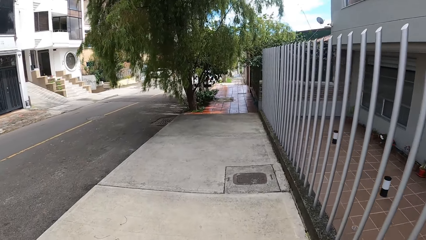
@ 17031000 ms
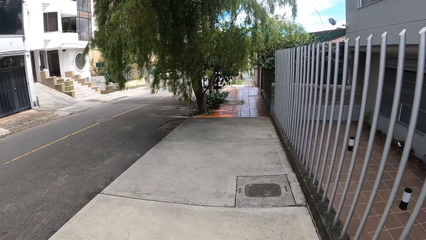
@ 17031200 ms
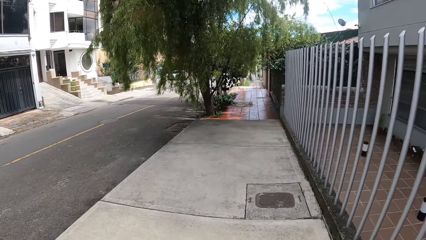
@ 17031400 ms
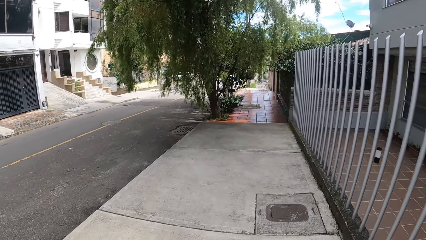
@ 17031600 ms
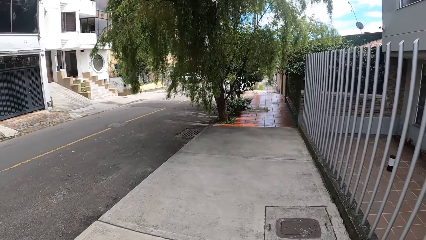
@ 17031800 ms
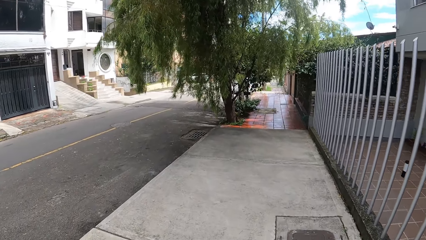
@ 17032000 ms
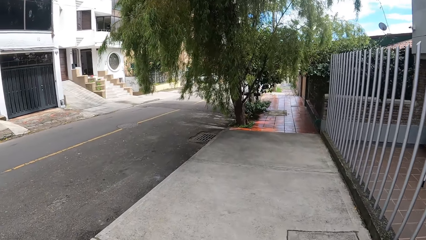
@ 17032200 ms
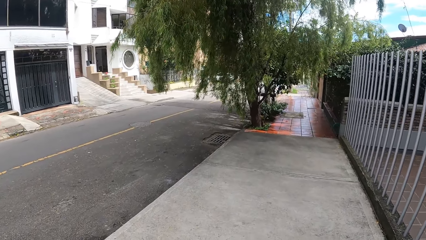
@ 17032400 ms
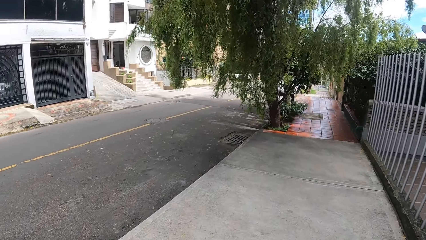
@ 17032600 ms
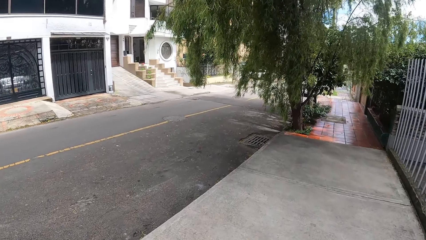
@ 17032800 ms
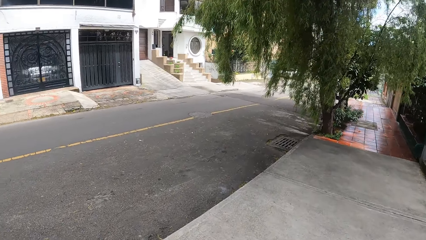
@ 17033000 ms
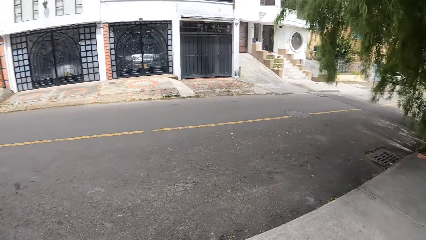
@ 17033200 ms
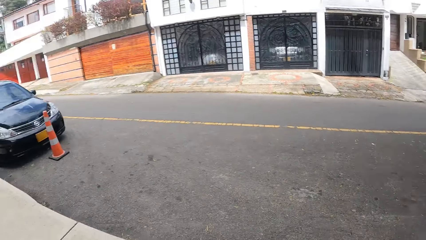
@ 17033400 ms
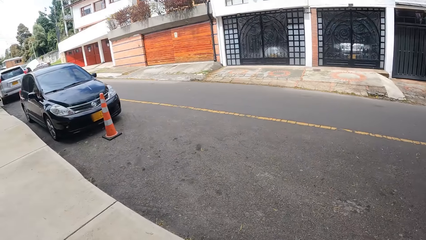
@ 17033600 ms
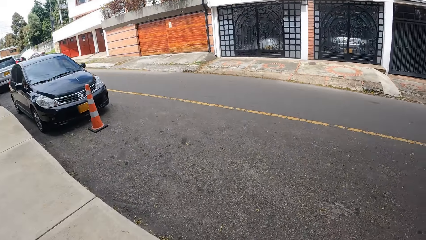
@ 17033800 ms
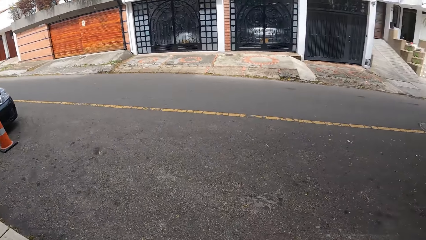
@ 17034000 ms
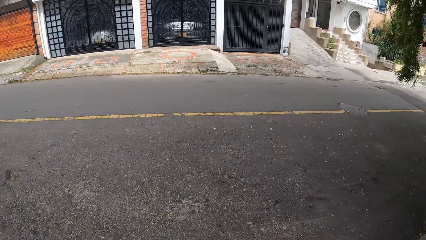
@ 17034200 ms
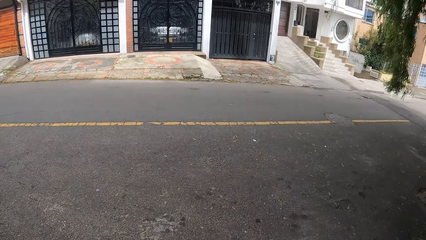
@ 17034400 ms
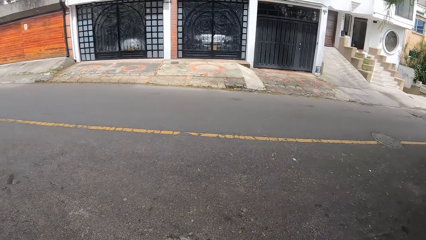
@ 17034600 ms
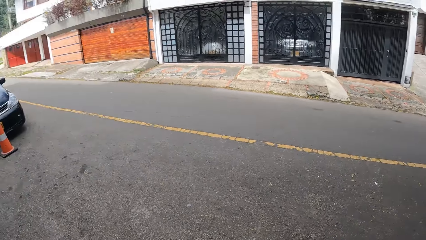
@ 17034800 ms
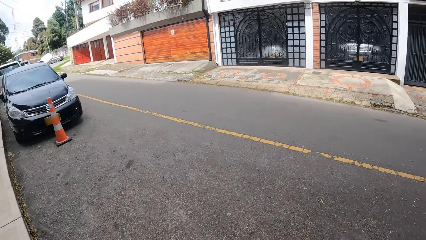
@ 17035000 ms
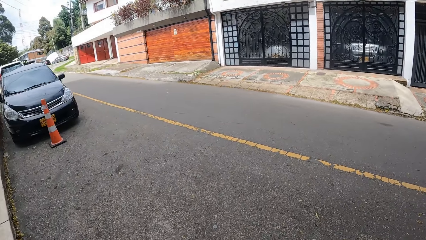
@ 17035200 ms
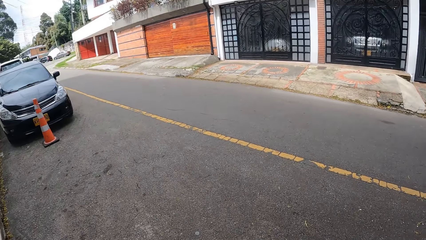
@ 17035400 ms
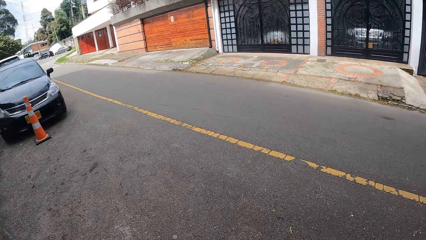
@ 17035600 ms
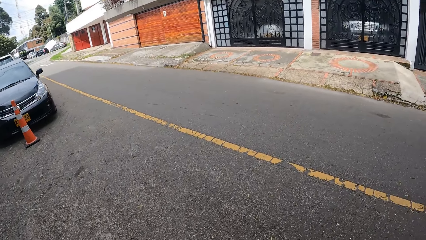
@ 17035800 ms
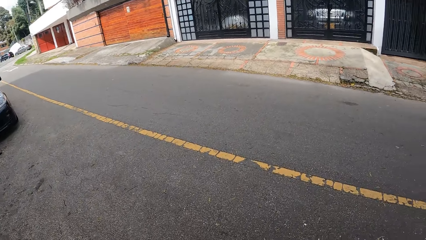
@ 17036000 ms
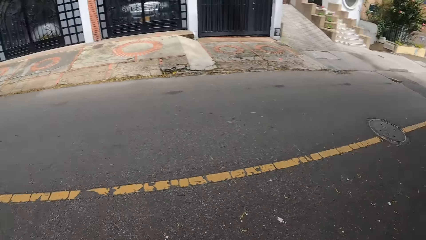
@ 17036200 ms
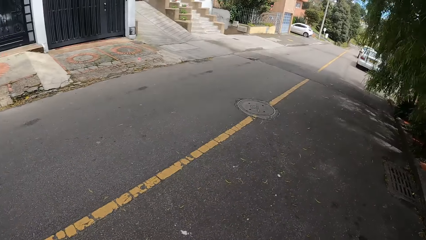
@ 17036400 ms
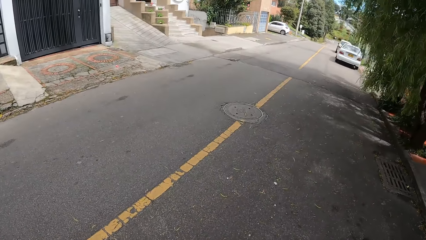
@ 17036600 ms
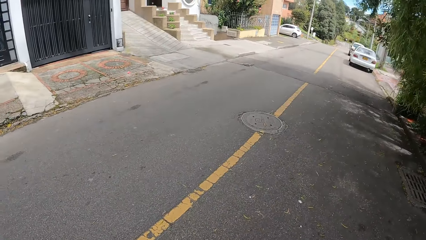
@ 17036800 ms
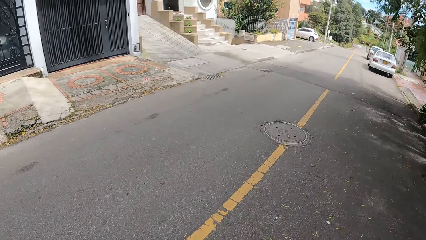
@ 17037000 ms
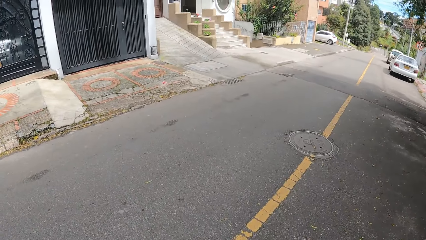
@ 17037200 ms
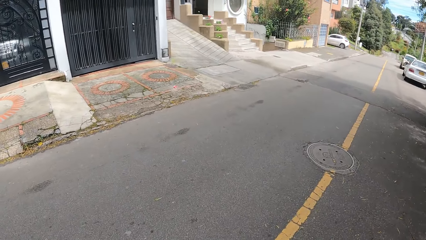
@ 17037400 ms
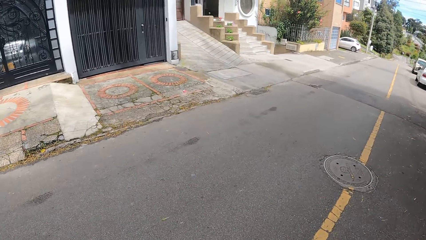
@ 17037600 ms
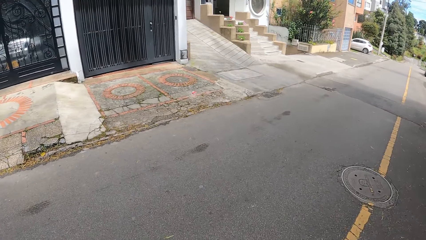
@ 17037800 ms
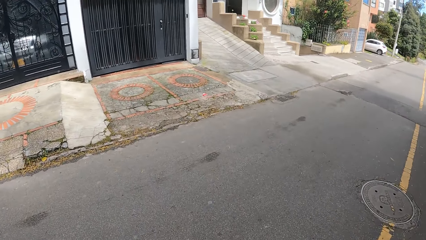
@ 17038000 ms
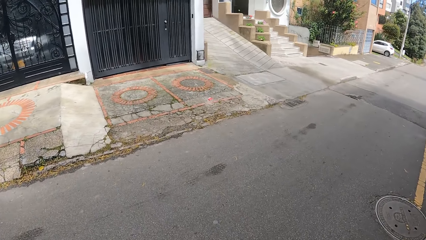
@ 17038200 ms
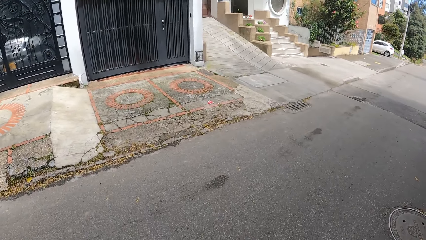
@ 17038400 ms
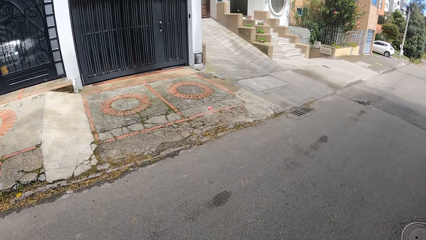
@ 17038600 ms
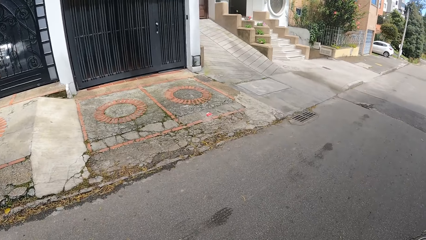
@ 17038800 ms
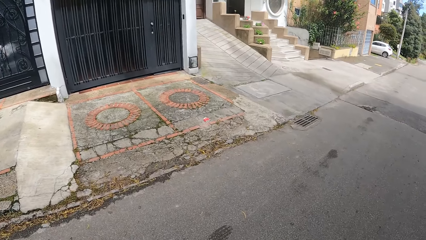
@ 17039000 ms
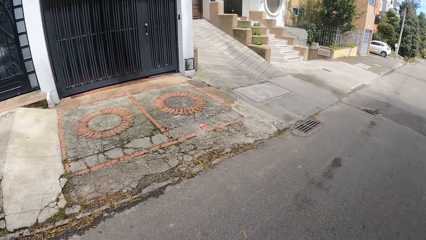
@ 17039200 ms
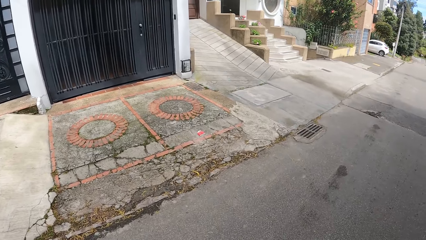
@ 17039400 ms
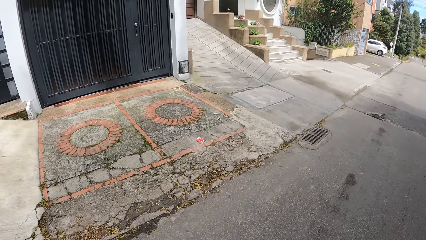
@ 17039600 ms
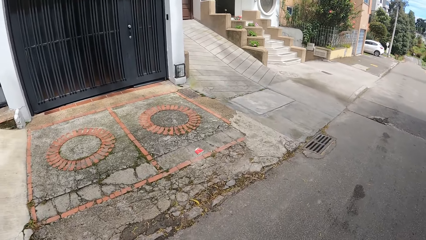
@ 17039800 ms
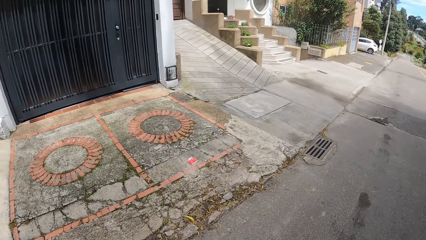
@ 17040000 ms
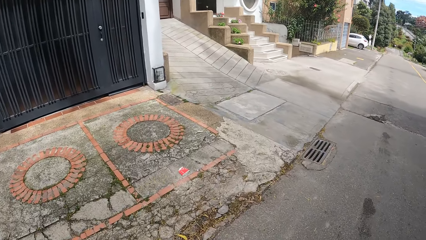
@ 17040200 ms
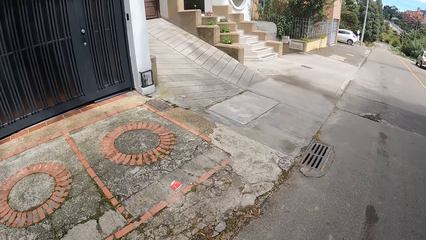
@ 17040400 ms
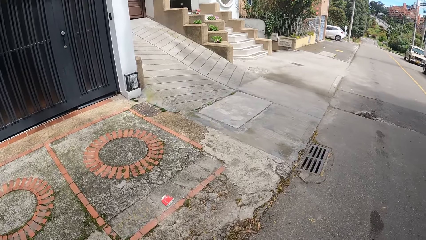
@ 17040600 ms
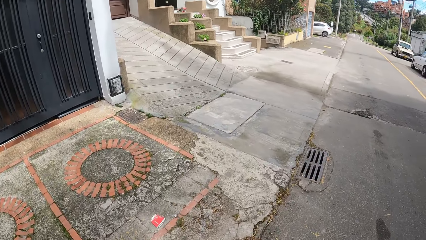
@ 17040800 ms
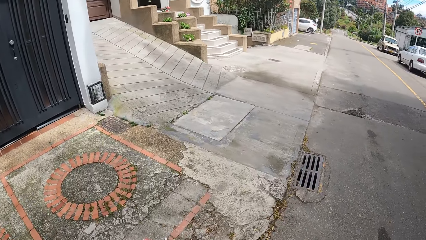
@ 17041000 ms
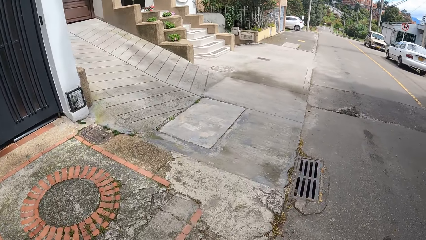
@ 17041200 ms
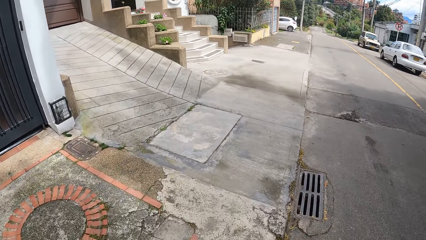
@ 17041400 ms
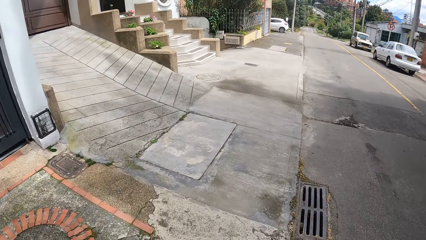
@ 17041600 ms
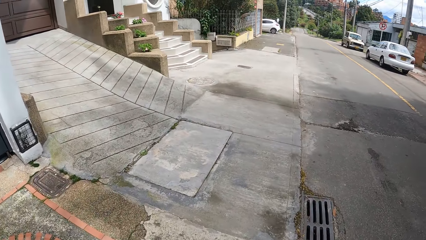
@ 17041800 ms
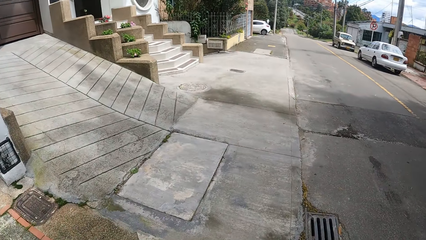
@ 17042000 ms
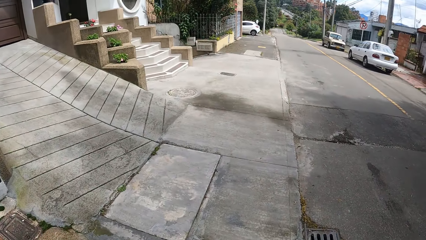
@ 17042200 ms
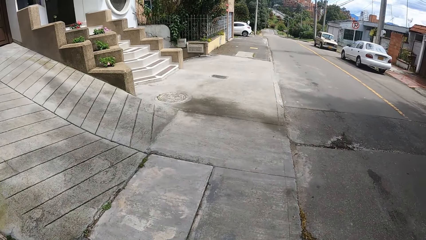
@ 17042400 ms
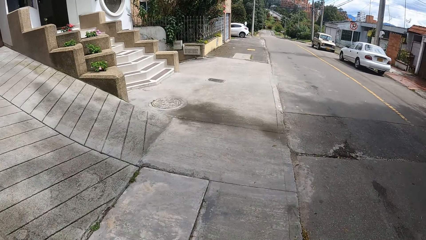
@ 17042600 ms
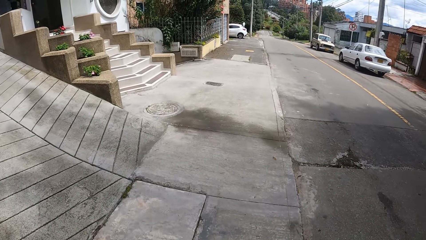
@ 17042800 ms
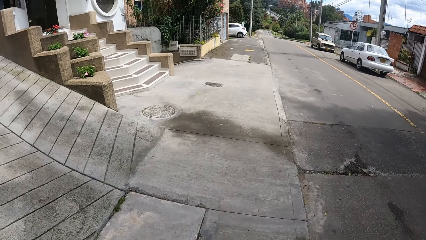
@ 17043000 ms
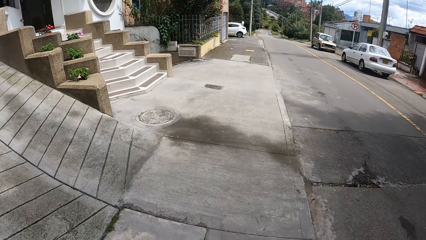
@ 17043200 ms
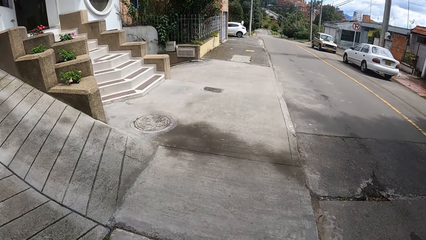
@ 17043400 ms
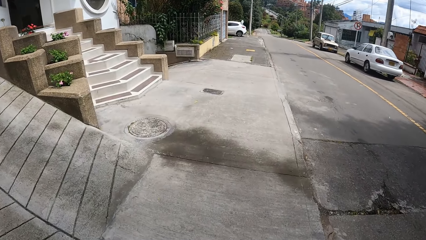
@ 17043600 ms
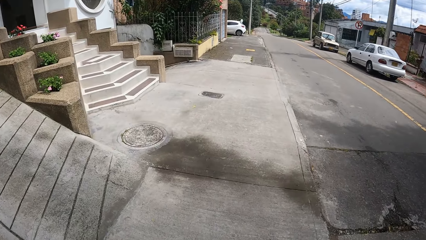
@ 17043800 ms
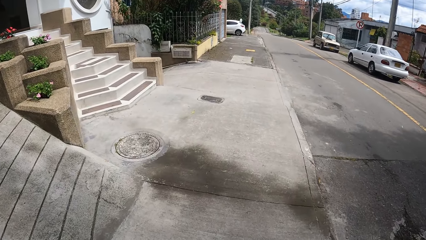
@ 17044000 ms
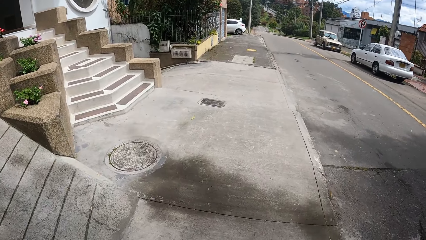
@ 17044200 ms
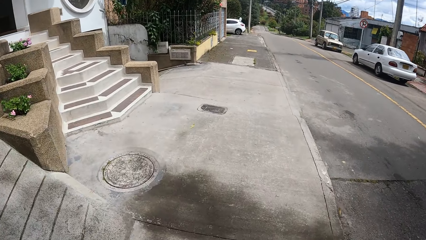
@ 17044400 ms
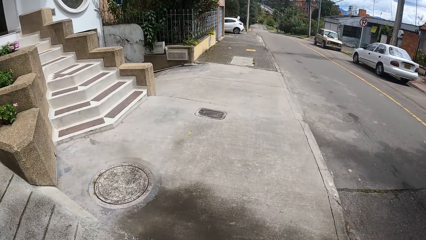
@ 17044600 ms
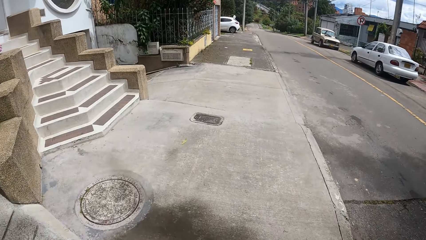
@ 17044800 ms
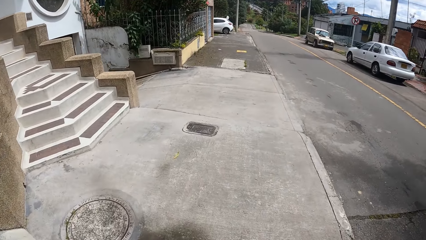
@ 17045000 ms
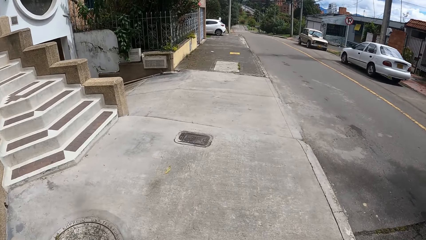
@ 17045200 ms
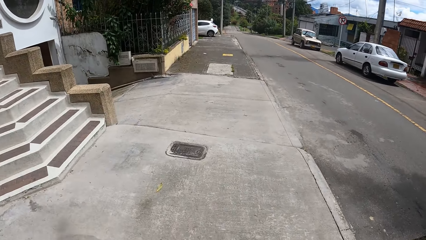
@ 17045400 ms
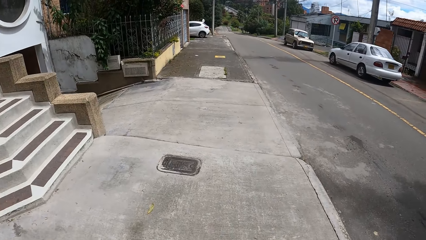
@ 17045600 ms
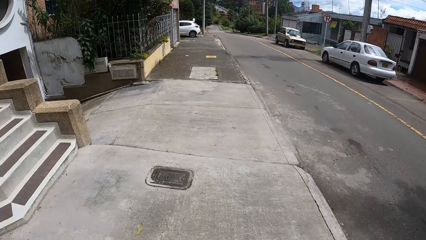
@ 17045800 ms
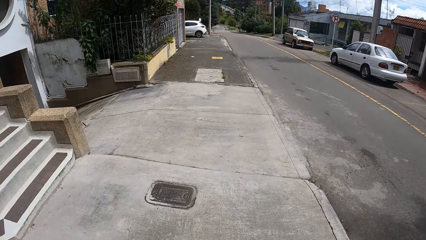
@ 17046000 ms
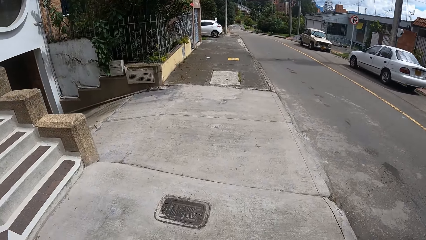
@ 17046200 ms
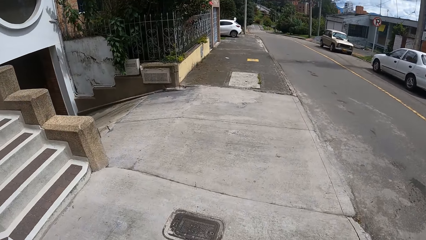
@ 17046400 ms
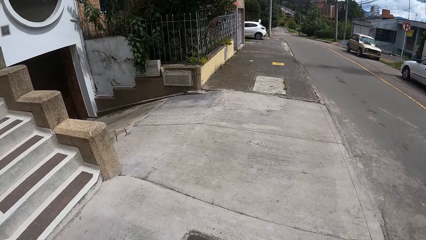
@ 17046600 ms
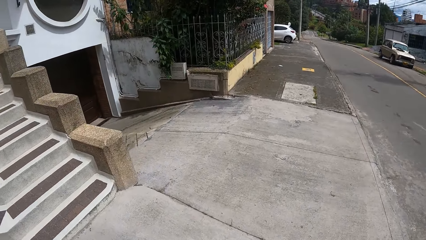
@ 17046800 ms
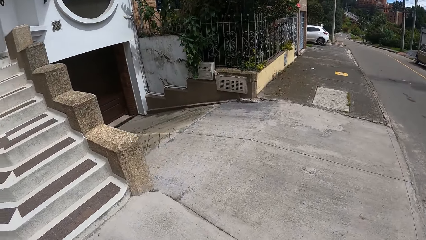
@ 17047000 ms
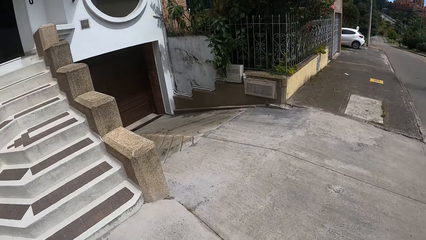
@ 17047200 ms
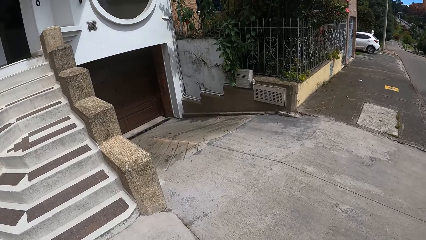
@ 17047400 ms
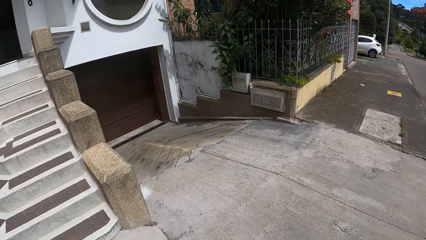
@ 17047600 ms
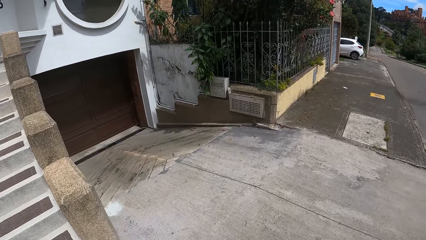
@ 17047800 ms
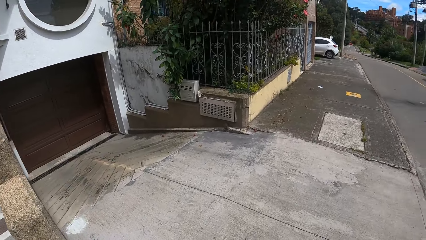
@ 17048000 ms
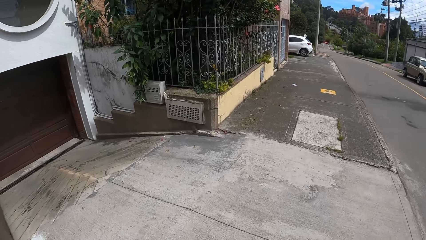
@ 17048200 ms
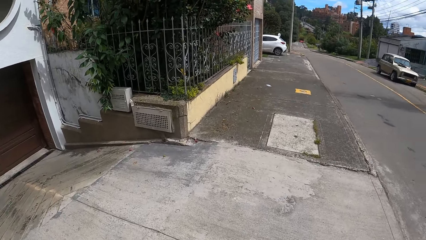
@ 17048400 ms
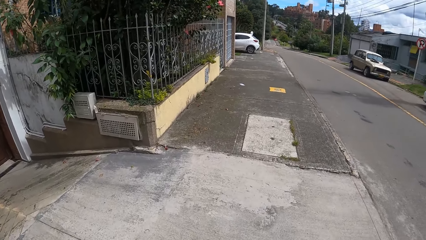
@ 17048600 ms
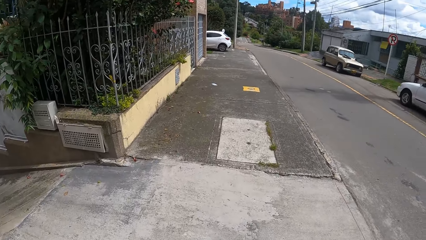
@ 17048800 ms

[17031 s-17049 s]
The camera wearer crosses a road. They walk on the sidewalk. They look around.
